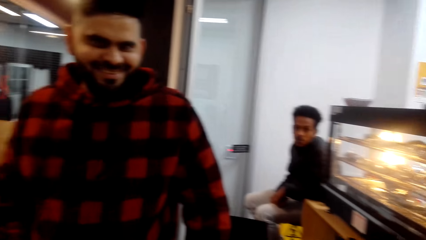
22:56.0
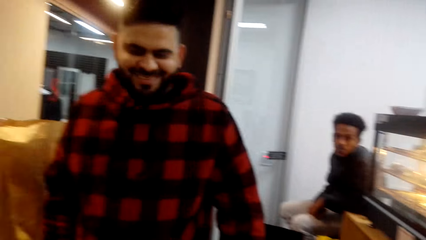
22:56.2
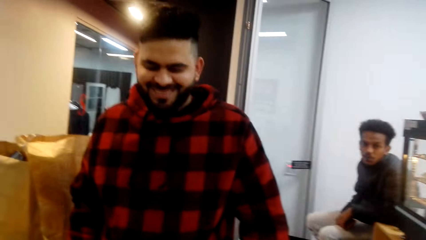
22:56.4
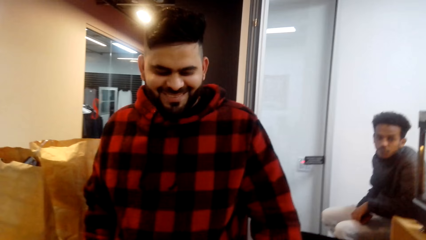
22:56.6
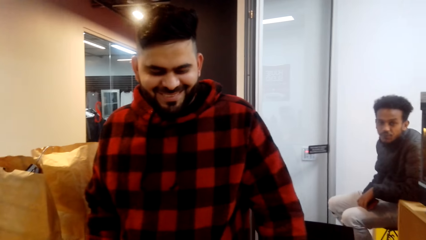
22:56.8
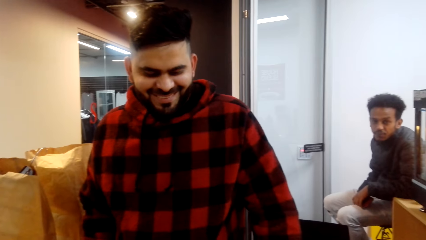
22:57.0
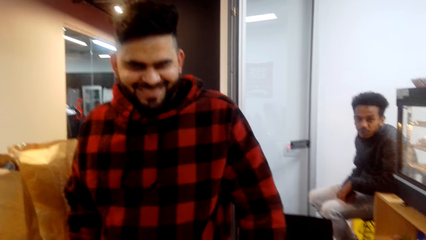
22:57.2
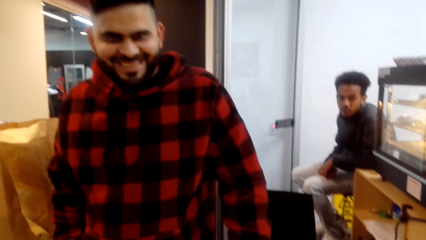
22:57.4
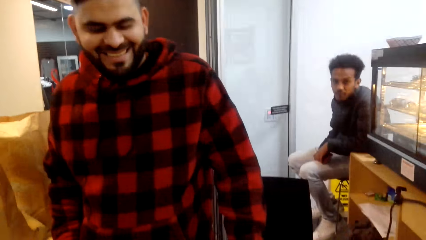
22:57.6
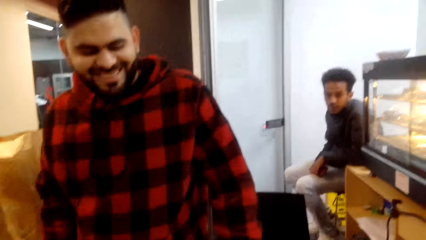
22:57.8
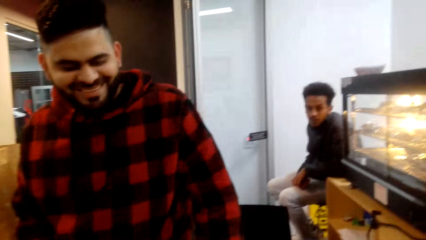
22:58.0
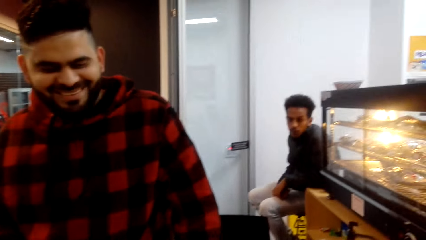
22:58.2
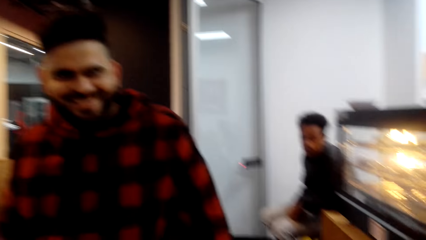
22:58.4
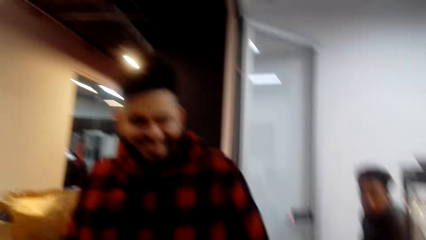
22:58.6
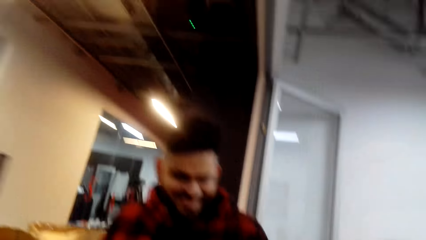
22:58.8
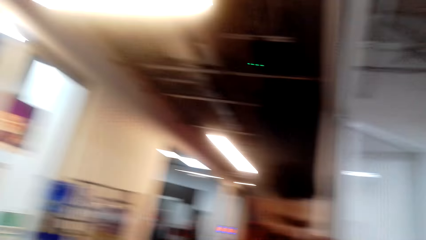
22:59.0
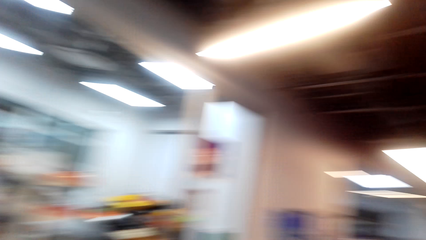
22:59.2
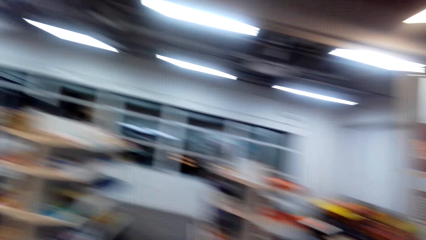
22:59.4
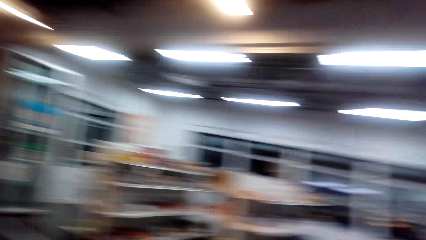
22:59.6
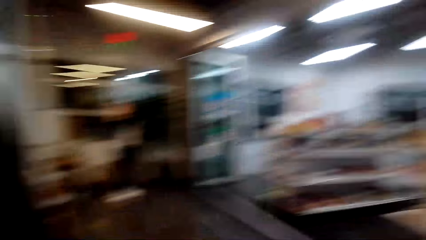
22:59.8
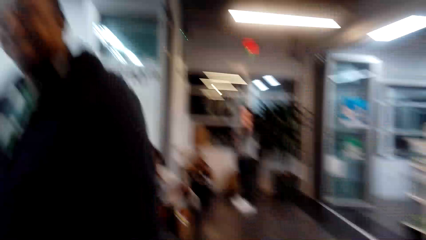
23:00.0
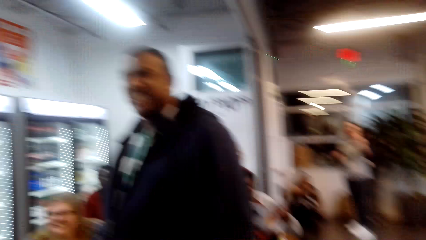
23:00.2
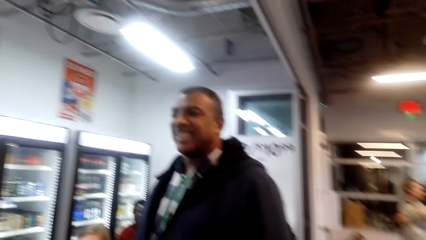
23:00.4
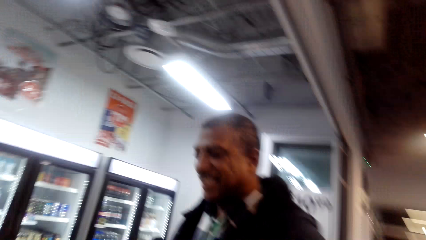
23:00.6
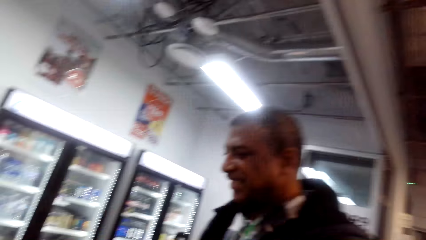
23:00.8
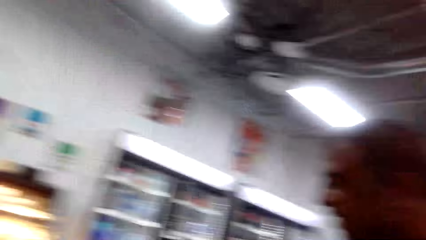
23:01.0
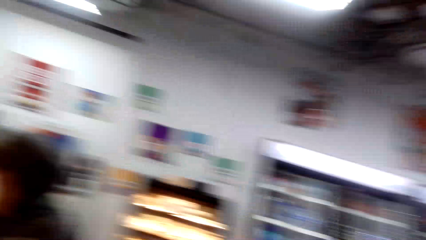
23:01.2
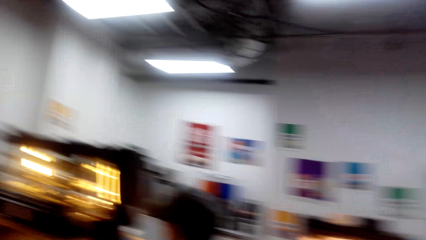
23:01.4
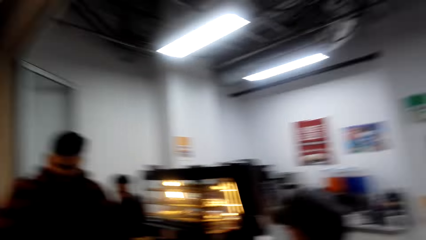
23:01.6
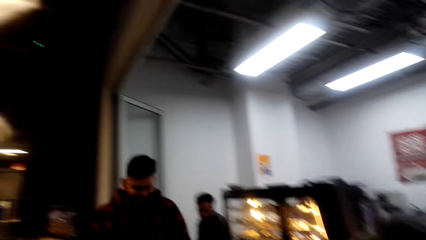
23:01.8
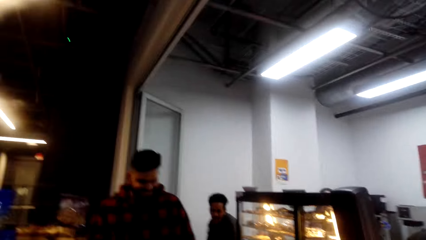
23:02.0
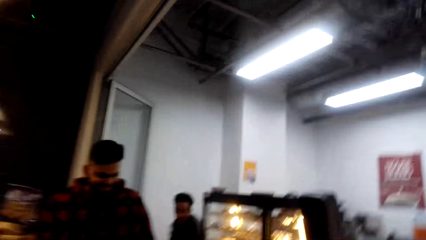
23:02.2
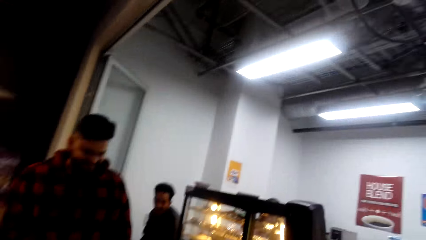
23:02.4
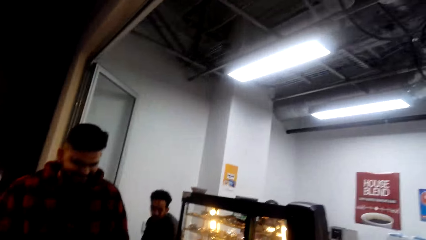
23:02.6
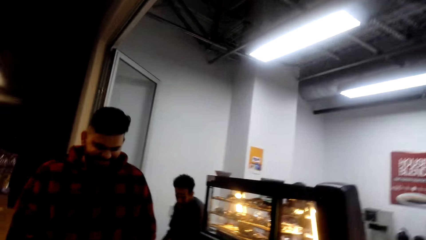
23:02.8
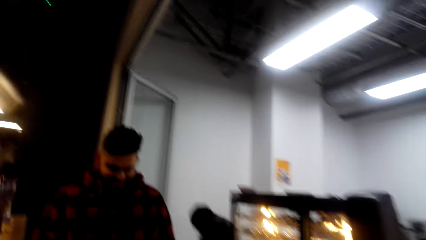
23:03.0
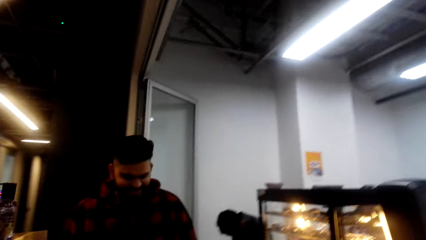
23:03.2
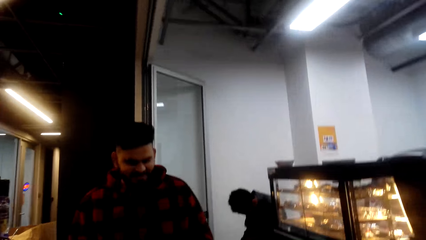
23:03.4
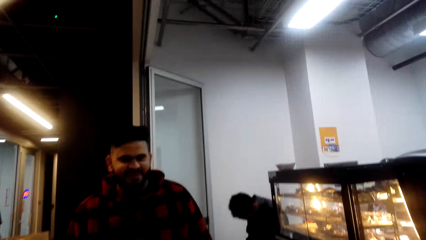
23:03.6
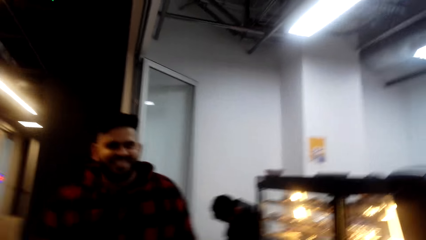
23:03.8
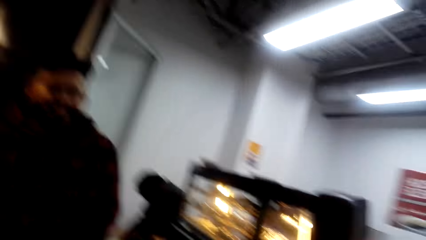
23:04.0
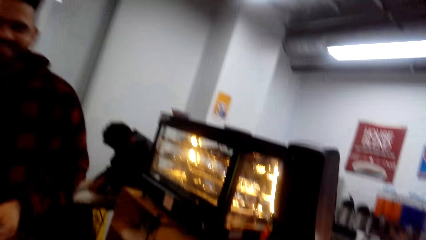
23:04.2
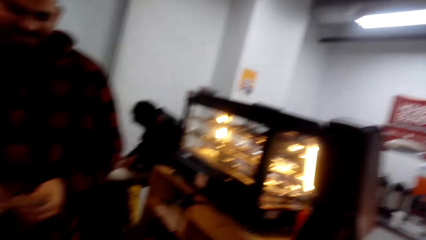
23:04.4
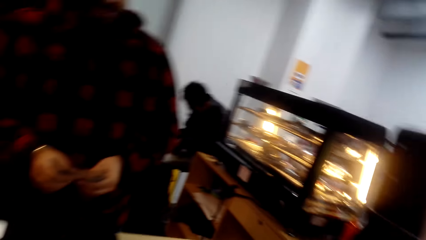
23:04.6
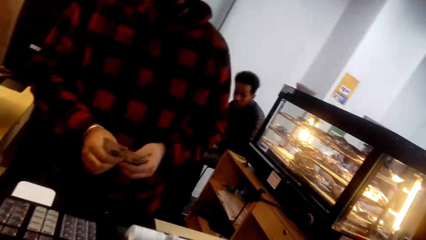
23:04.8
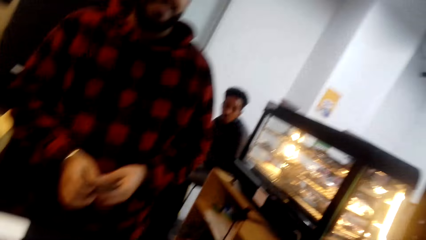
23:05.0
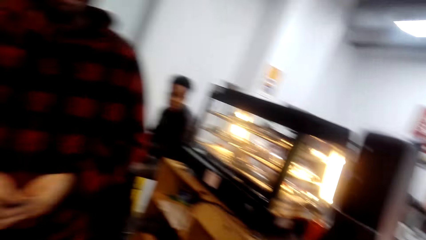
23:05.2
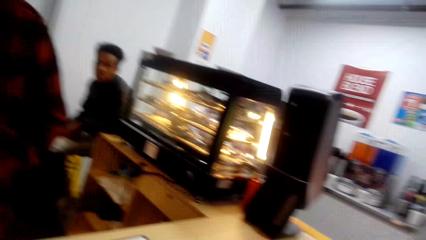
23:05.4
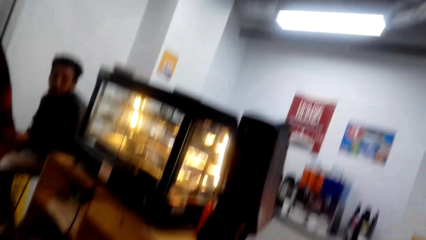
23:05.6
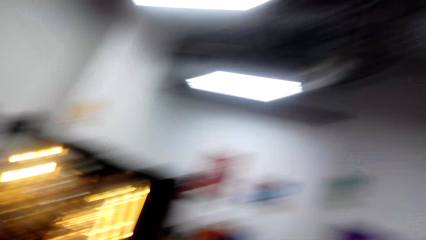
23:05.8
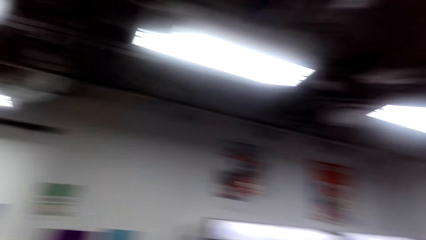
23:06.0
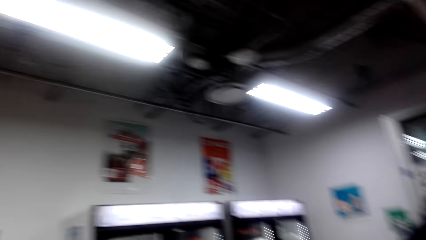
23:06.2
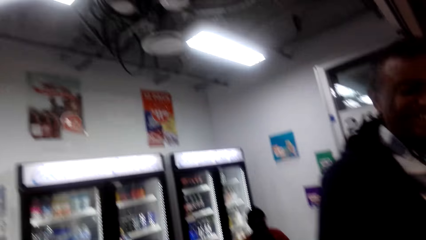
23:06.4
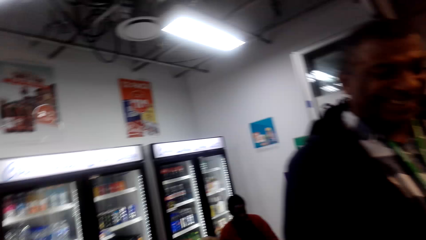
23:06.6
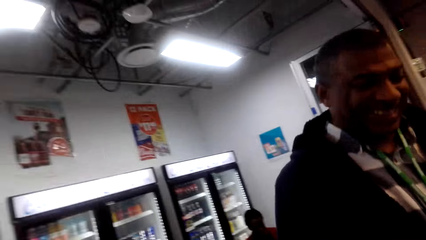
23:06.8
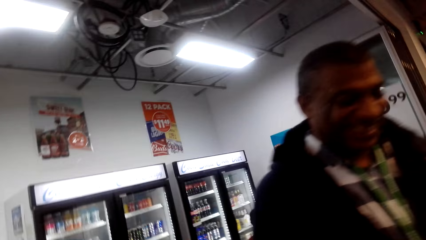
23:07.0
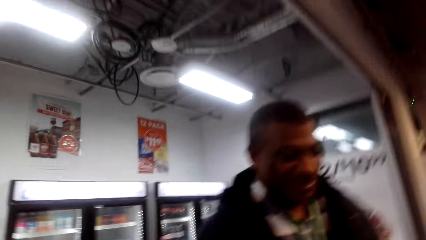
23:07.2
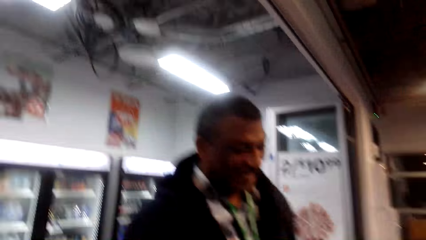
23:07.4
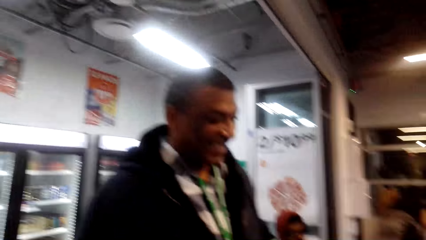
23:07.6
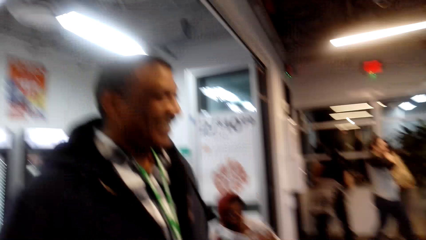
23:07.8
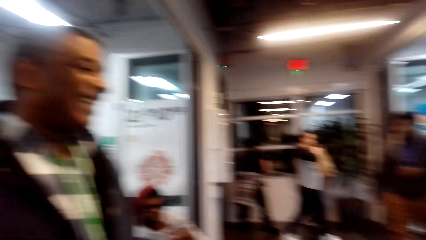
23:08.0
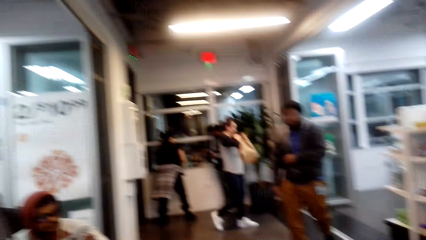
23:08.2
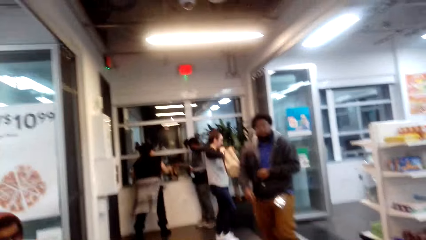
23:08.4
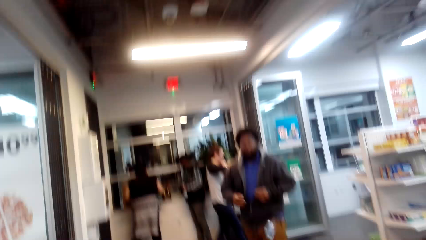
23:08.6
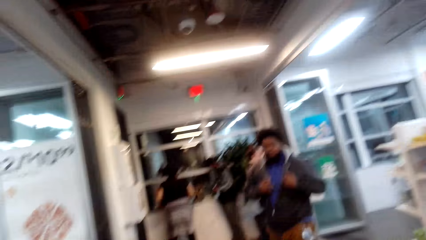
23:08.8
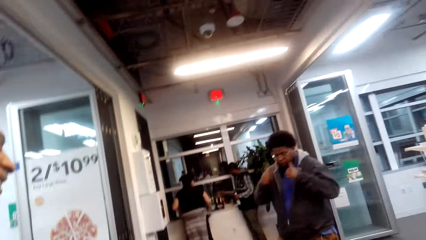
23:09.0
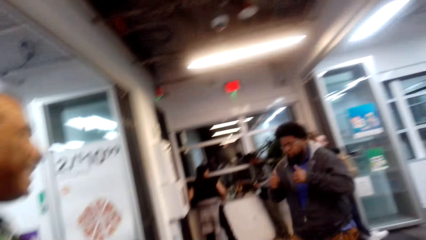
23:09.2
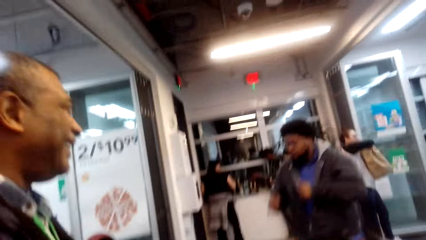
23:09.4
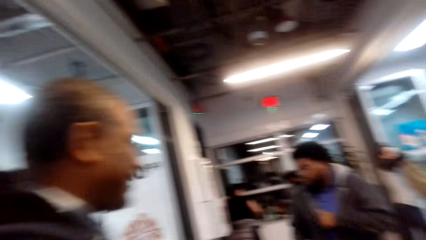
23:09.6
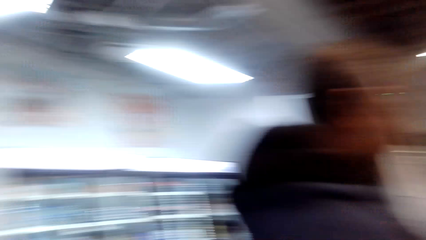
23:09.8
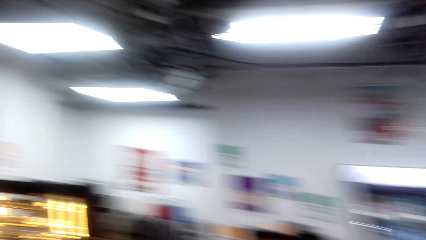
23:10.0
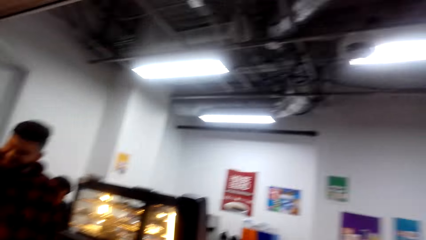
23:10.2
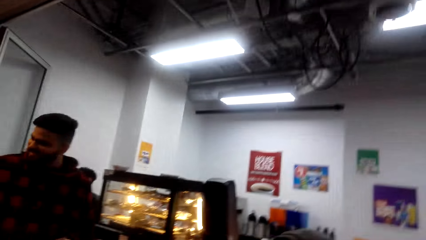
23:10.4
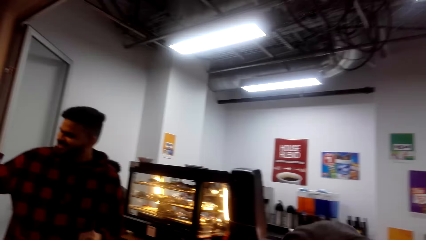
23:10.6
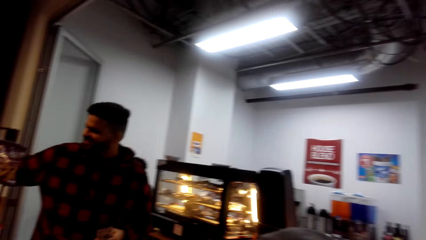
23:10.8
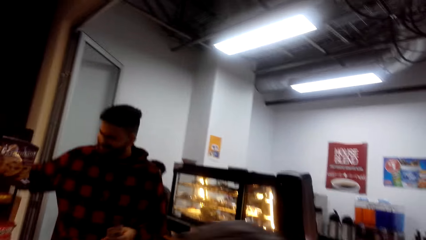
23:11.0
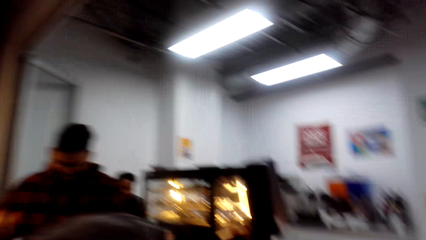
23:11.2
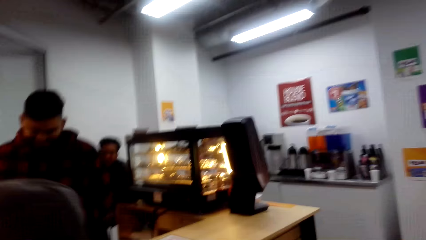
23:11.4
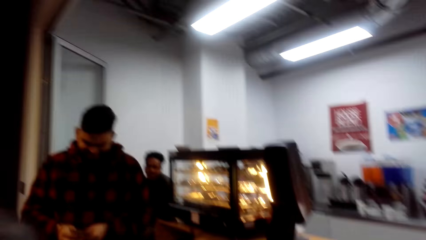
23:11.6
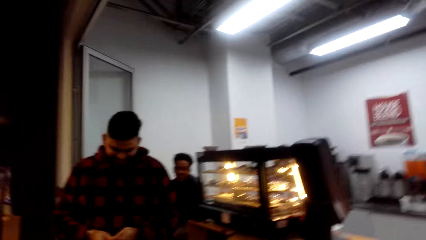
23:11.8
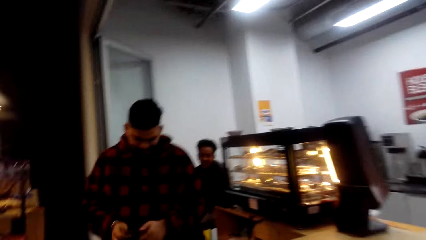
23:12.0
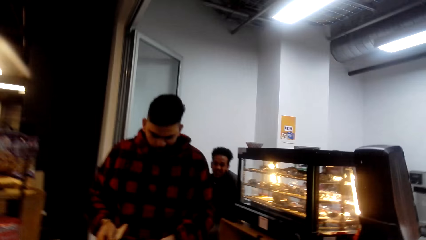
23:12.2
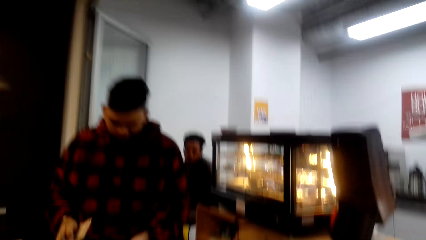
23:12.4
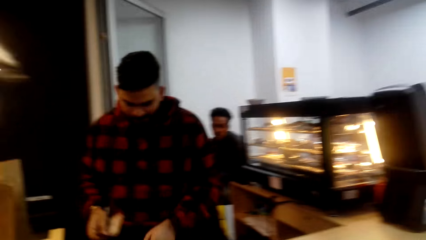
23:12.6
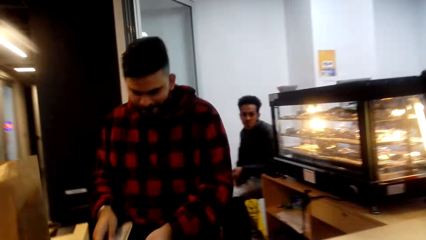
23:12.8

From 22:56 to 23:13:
The camera wearer looks around. They turn around. They walk around.
